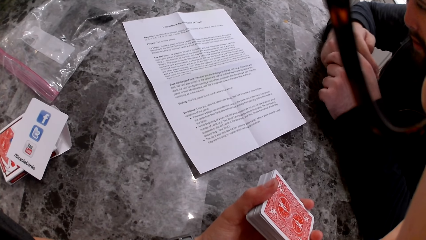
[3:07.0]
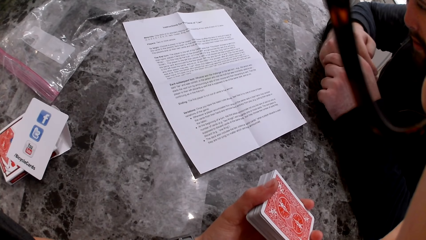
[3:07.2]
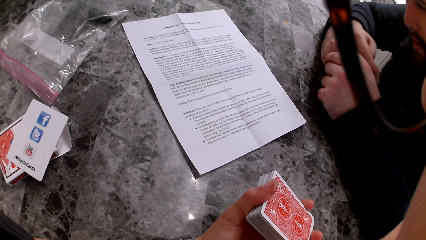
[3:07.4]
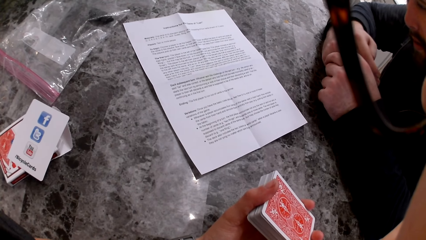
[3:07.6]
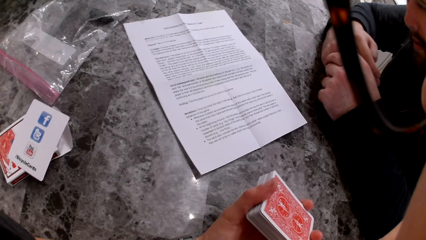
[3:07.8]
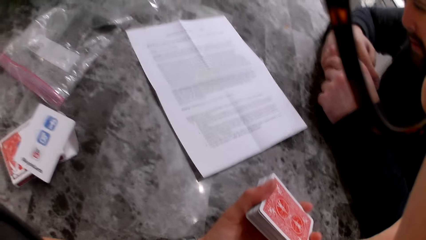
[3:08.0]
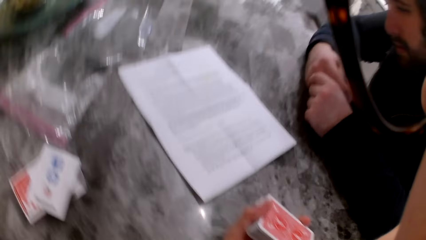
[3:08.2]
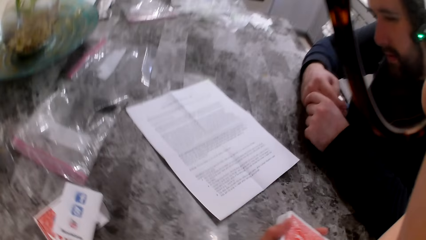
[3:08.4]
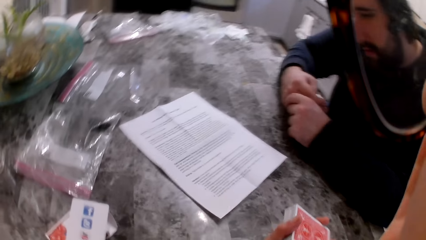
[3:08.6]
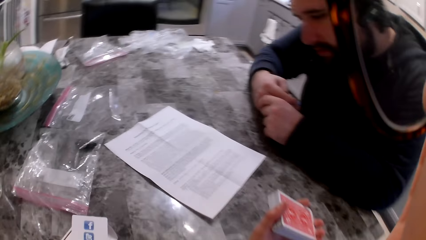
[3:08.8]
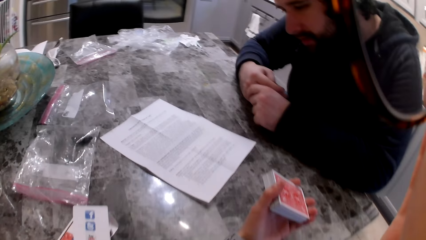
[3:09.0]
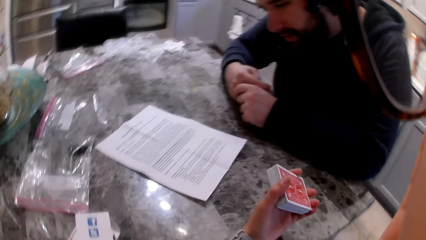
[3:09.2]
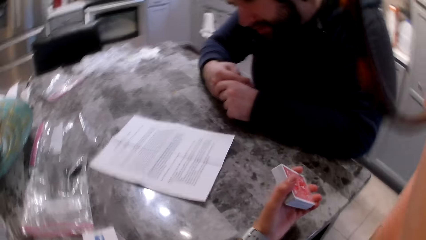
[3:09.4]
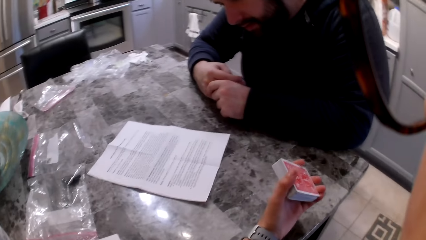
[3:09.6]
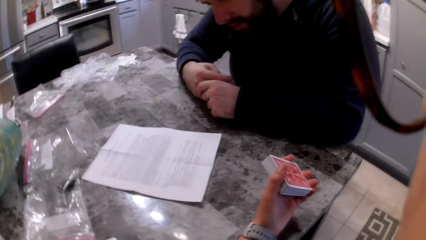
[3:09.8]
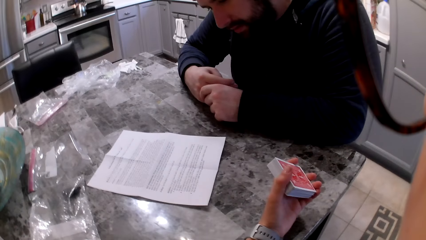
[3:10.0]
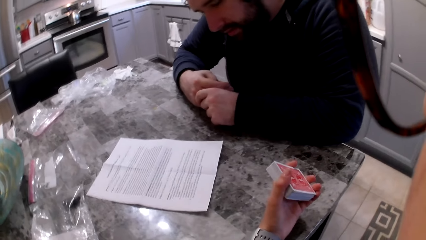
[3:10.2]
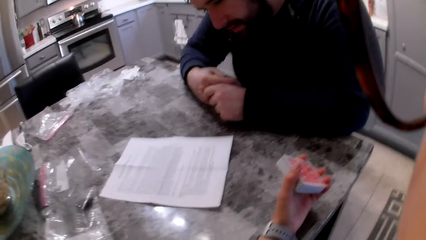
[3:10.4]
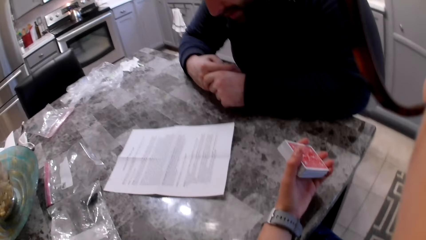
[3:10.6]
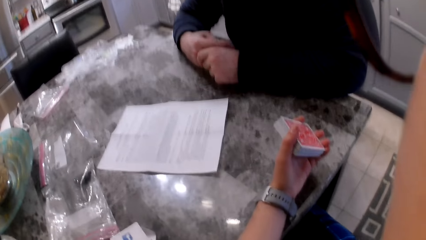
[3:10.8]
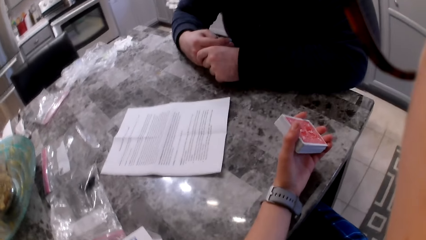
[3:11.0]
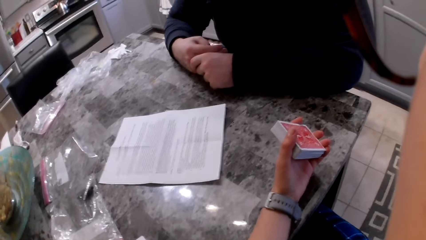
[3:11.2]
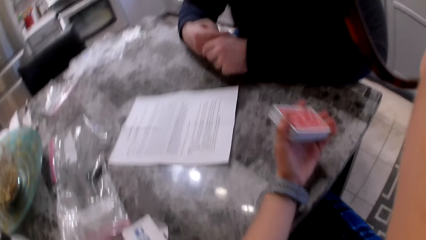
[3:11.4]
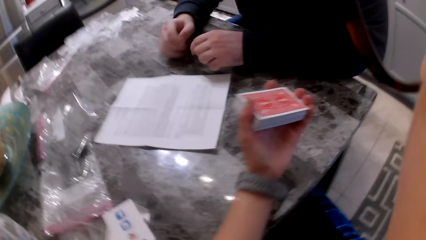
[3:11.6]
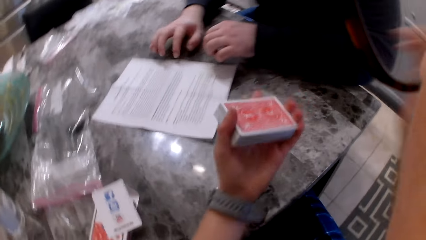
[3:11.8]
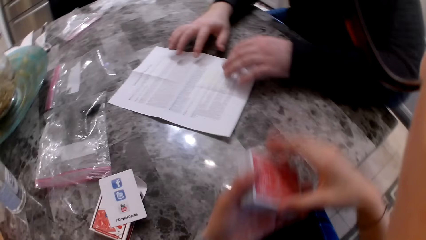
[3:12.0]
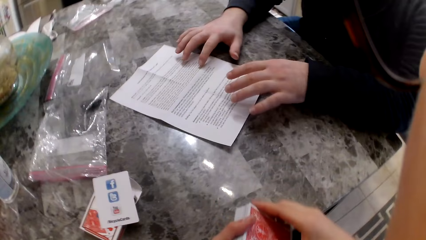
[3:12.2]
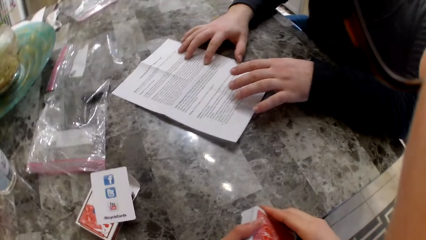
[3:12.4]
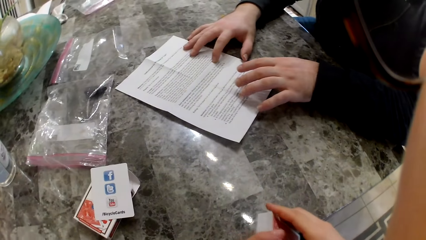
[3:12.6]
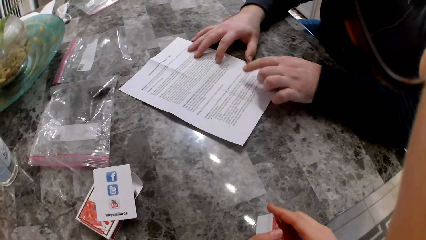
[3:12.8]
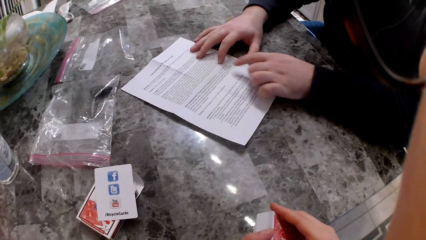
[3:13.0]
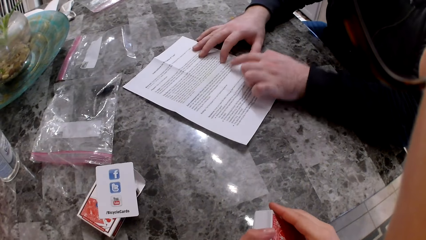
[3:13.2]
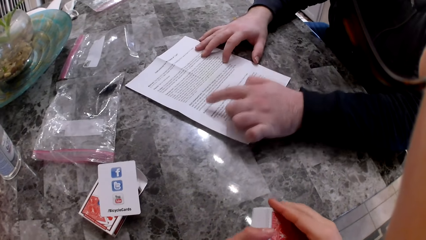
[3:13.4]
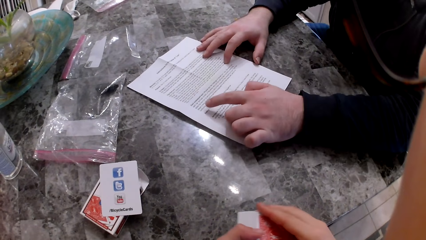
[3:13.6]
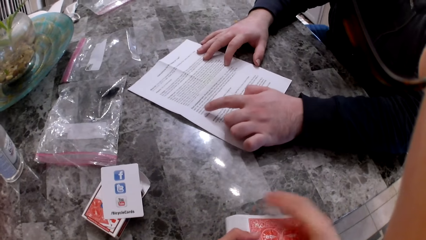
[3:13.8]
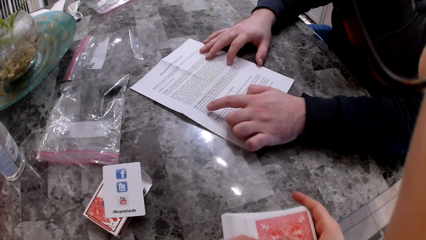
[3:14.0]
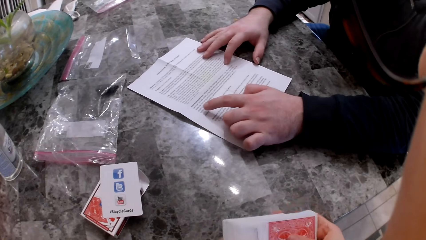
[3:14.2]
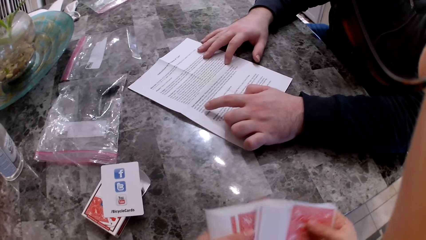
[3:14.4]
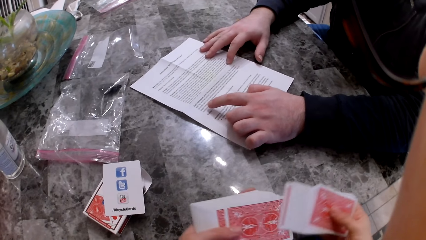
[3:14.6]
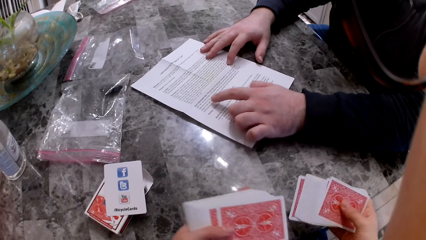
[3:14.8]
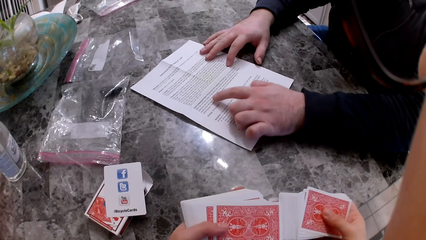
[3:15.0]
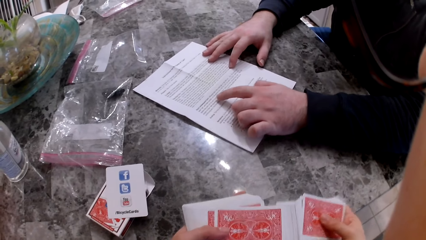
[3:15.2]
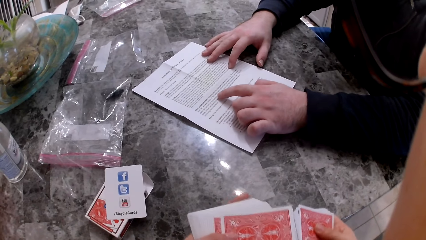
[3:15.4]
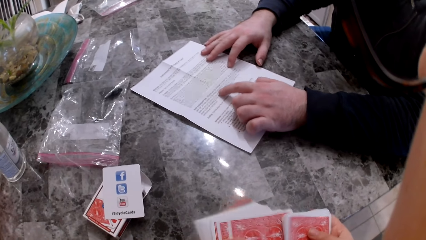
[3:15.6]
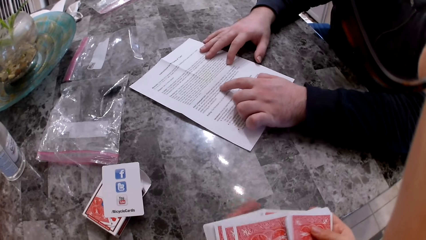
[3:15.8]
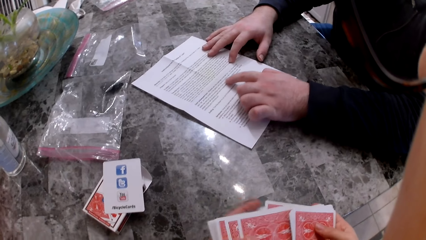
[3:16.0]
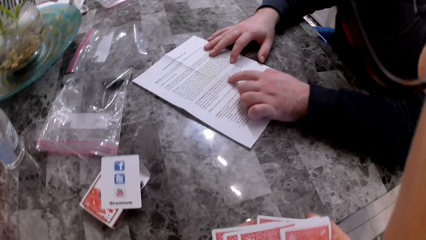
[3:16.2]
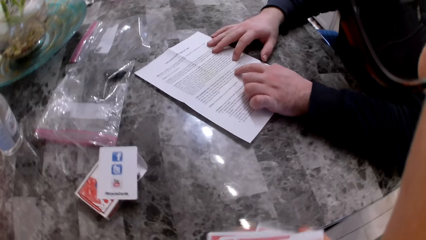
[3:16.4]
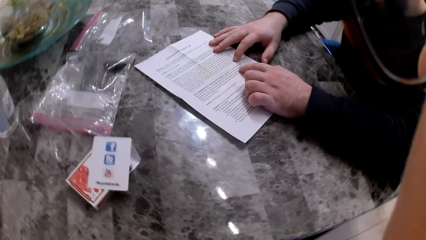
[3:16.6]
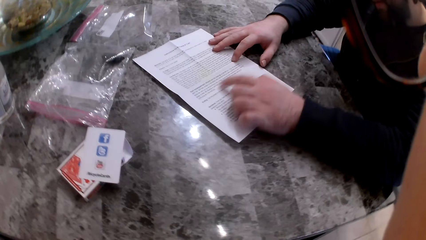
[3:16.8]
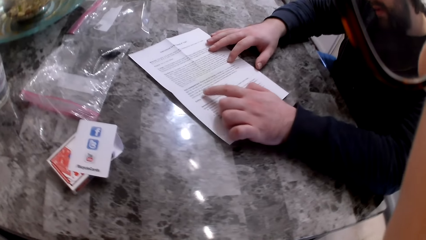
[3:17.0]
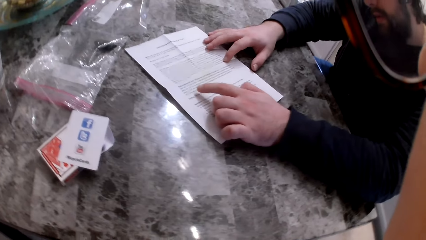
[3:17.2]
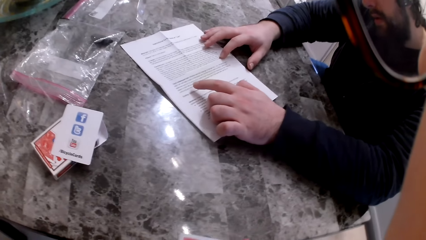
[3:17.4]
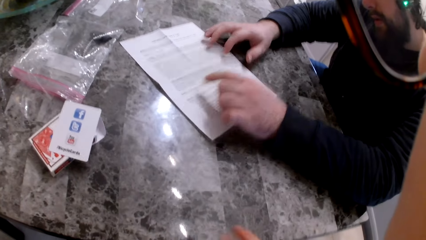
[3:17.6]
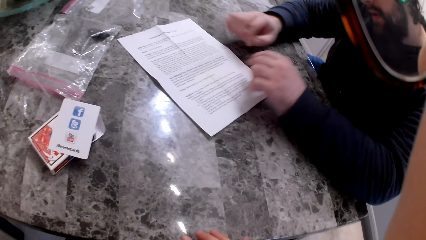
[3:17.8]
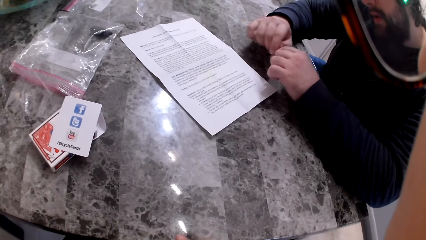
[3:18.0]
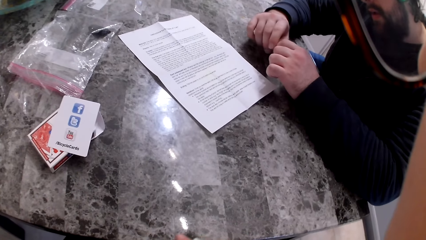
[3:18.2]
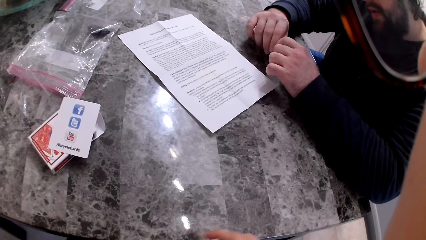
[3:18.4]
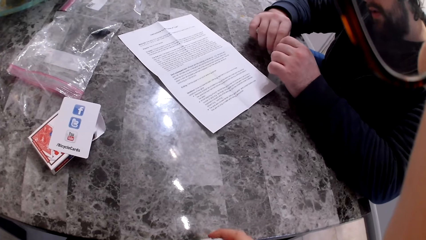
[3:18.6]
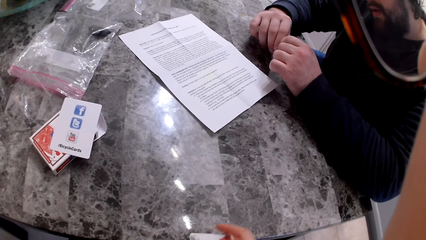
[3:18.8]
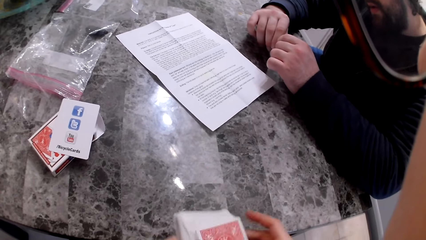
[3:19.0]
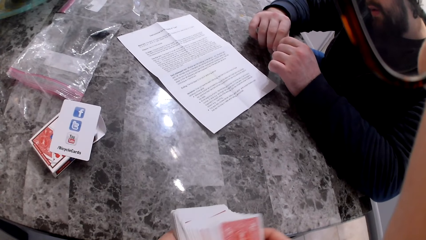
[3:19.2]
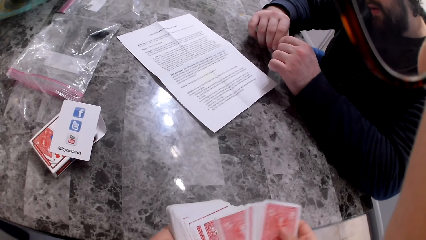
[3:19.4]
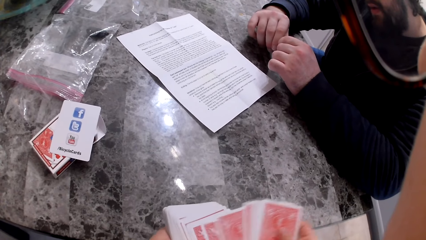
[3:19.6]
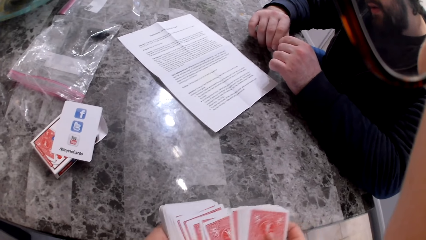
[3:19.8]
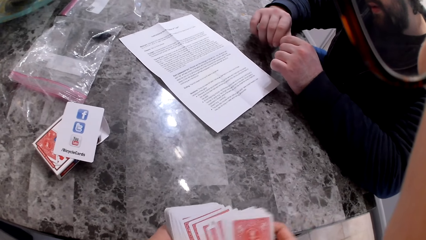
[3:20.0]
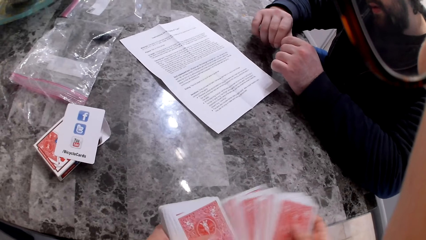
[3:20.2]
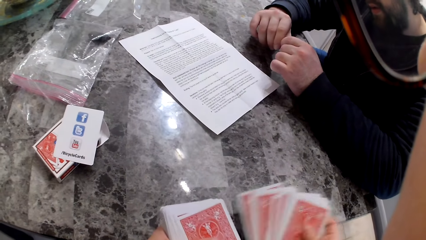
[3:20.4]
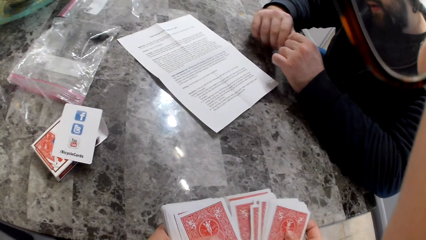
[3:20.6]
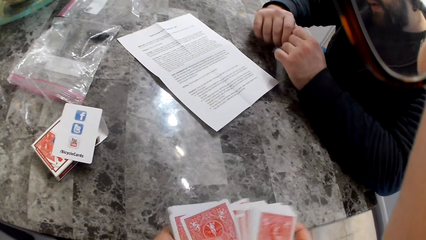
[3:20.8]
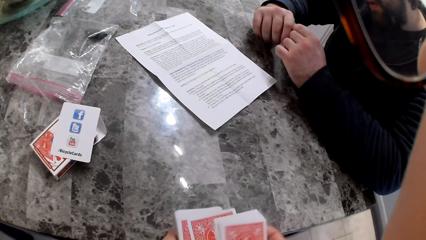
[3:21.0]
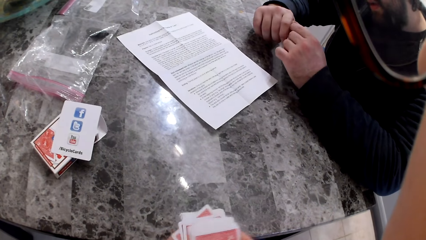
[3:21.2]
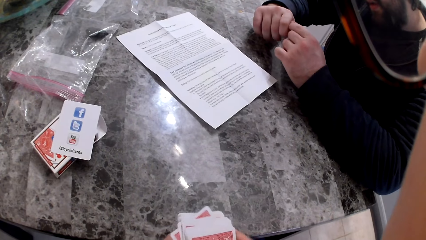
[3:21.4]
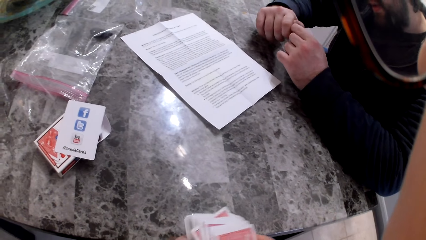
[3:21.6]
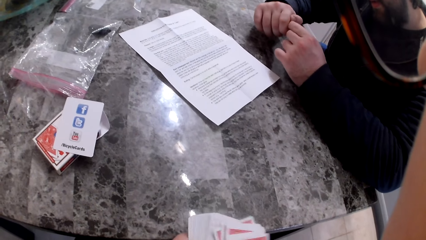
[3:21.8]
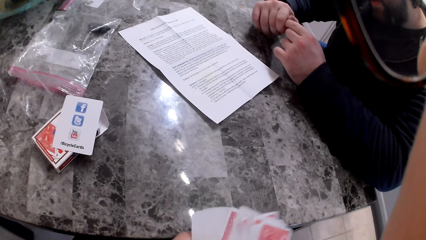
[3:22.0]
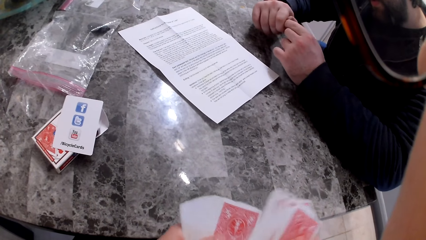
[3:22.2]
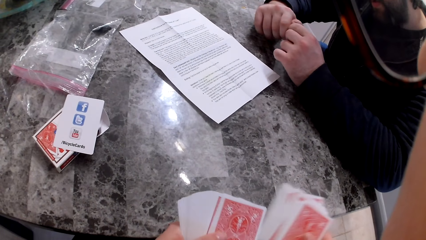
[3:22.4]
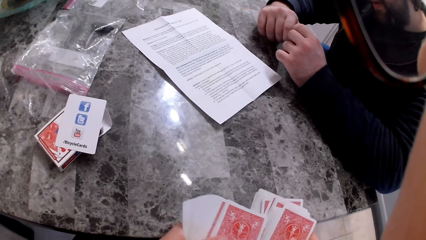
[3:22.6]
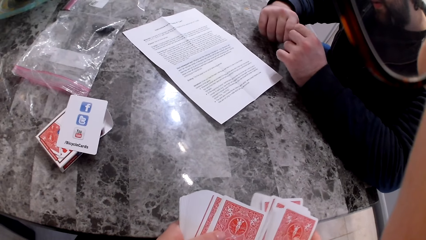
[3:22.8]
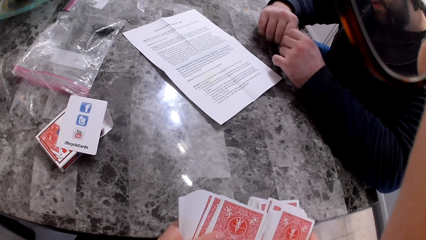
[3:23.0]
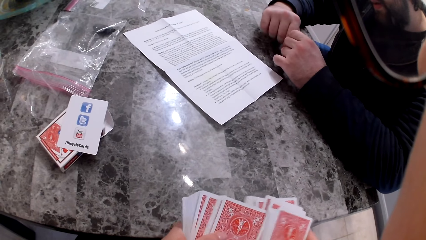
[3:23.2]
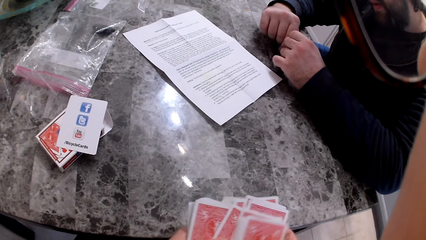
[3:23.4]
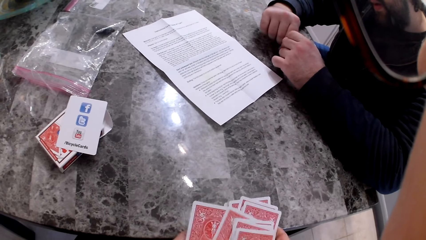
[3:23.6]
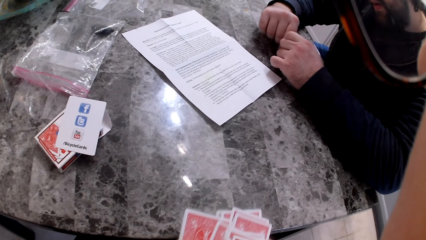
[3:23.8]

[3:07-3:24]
The camera wearer adjusts the glasses on her face. She drops her hand from the glasses to the cards. A man finger-reads a booklet on the table. He holds the paper with his right hand. The camera wearer shuffles the cards in her hands. The man points to the paper with his left finger. He lifts his hands off the booklet. The camera wearer shuffles the cards in her hands. The man reads on the booklet.
